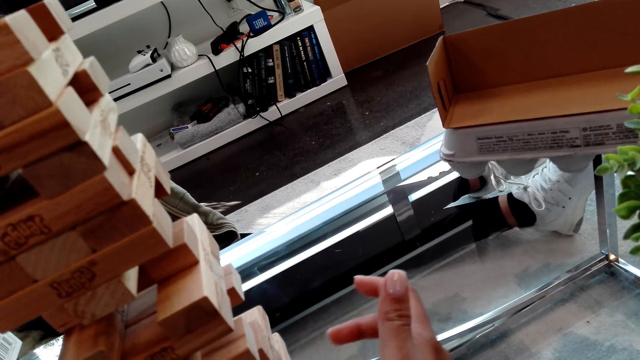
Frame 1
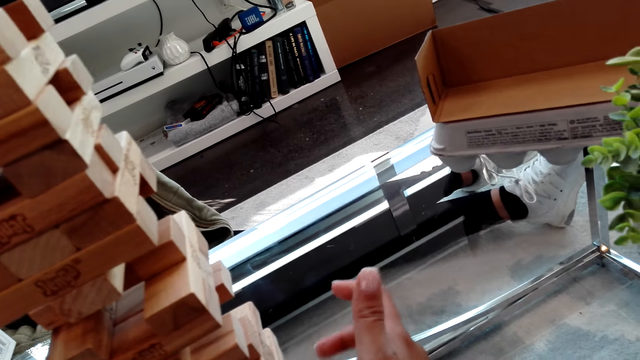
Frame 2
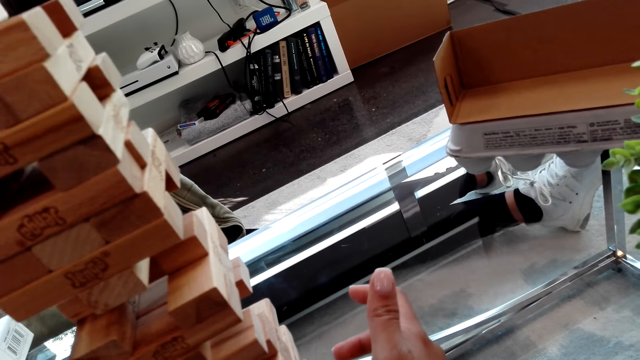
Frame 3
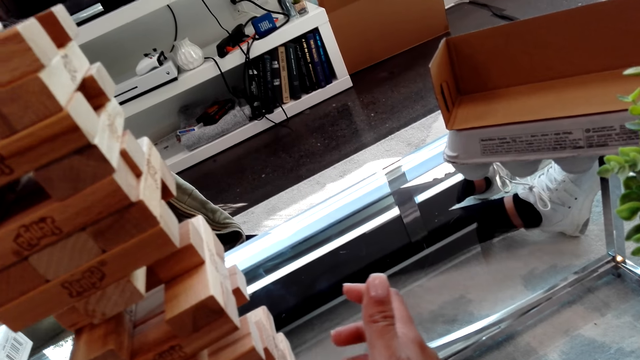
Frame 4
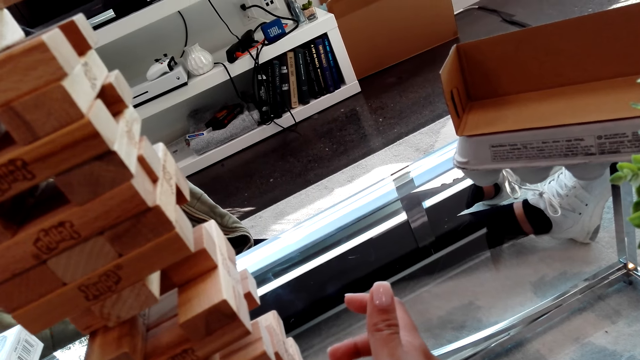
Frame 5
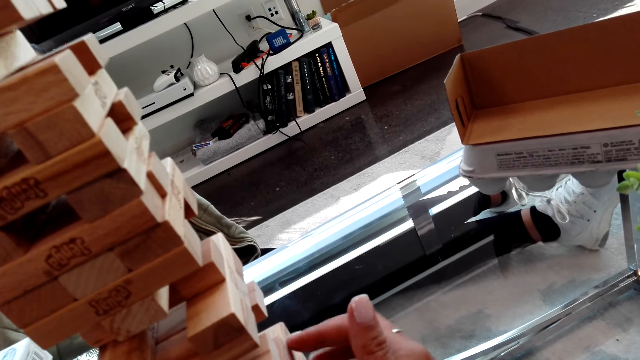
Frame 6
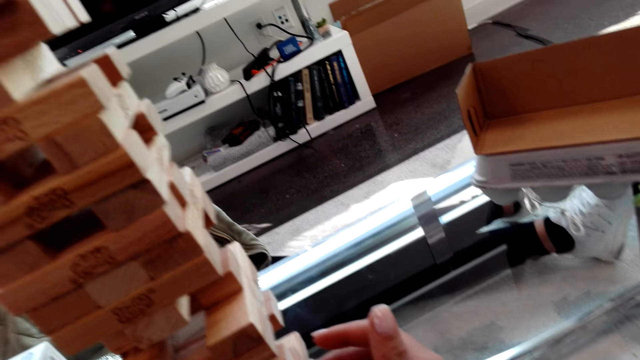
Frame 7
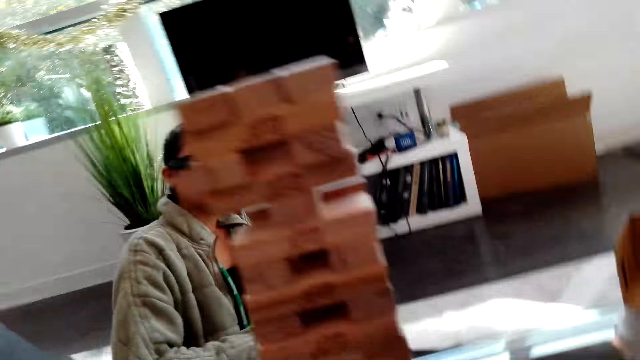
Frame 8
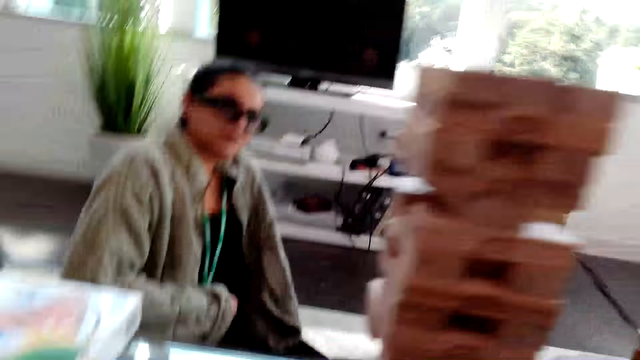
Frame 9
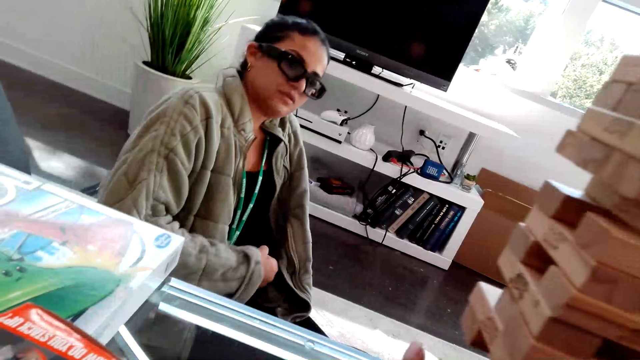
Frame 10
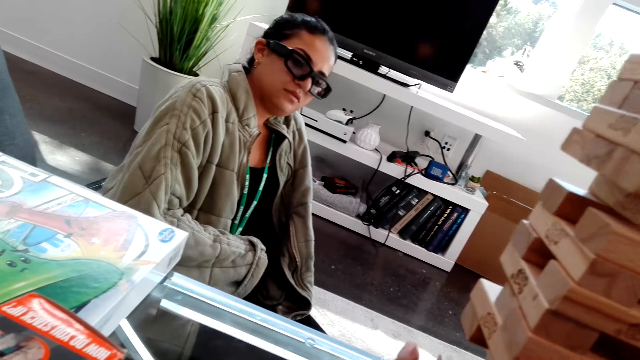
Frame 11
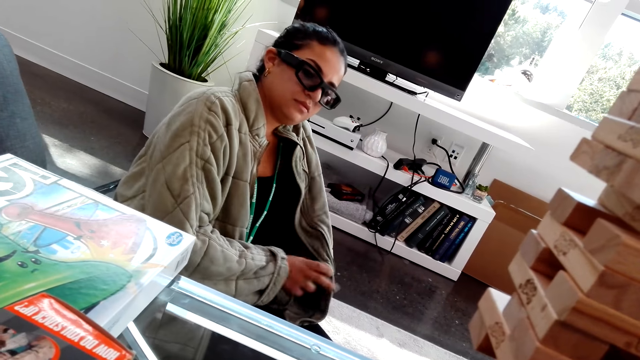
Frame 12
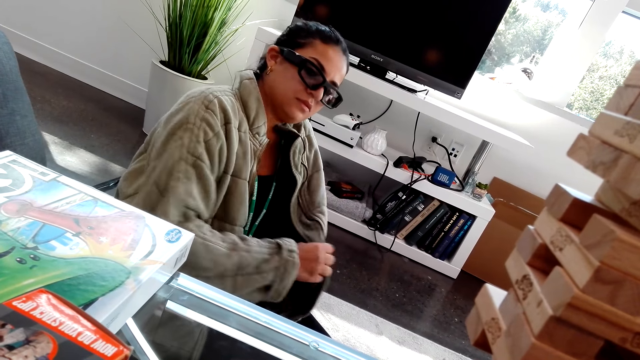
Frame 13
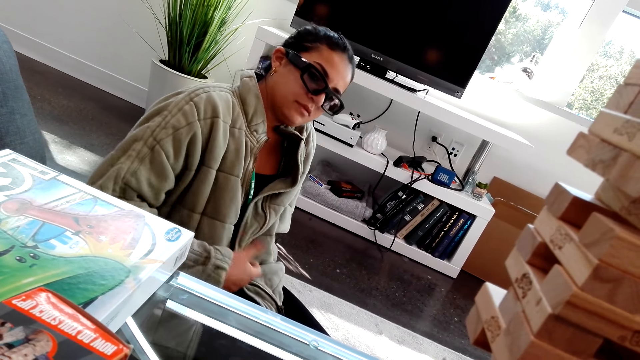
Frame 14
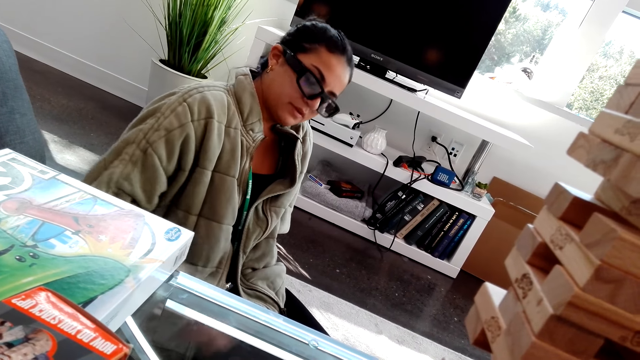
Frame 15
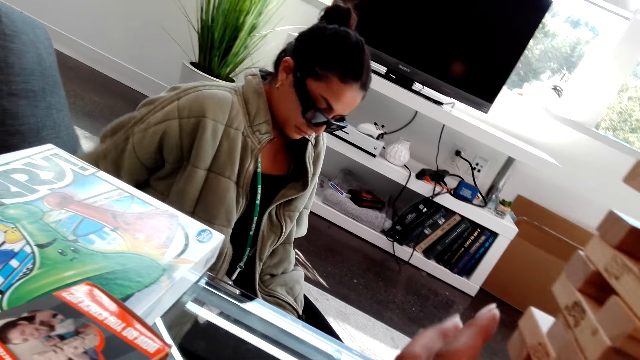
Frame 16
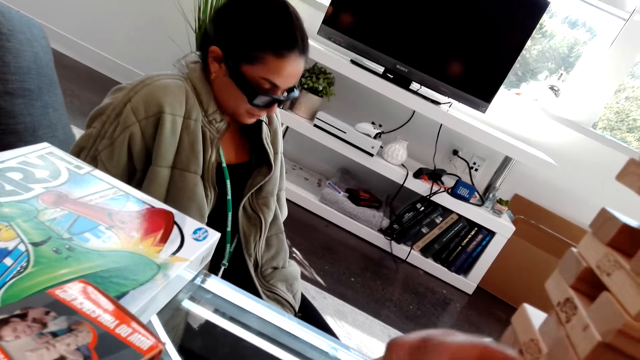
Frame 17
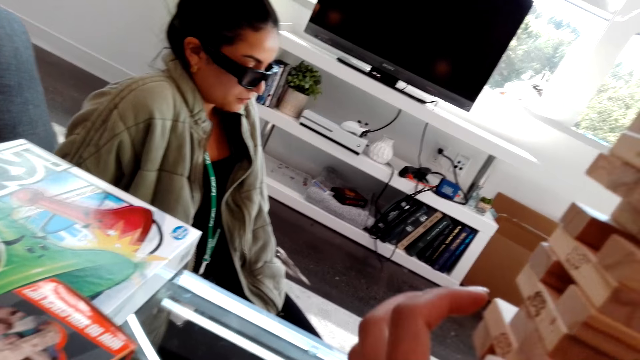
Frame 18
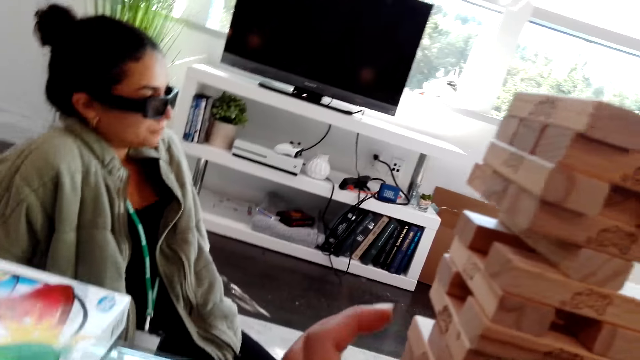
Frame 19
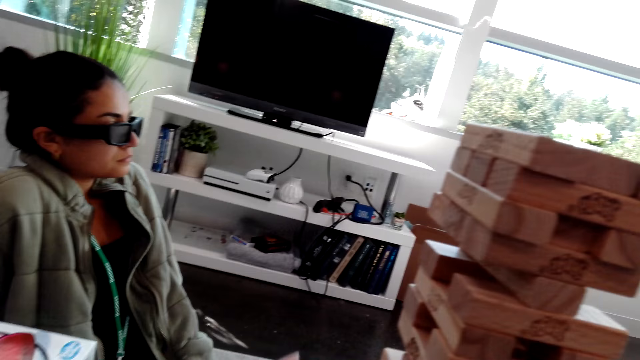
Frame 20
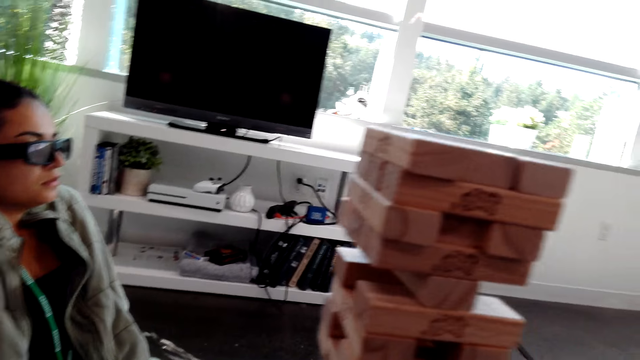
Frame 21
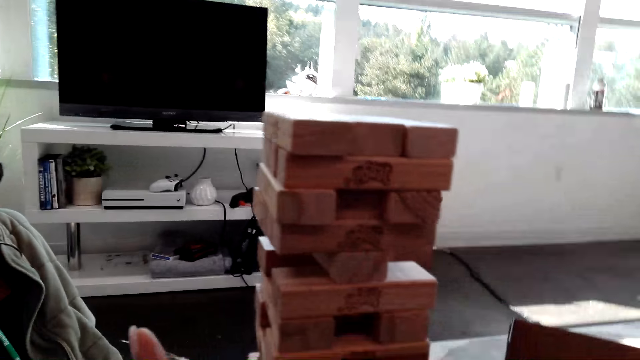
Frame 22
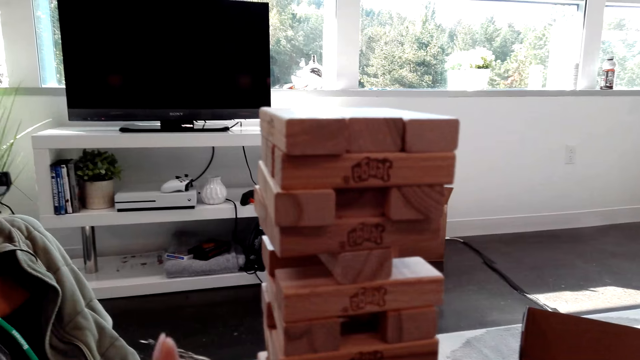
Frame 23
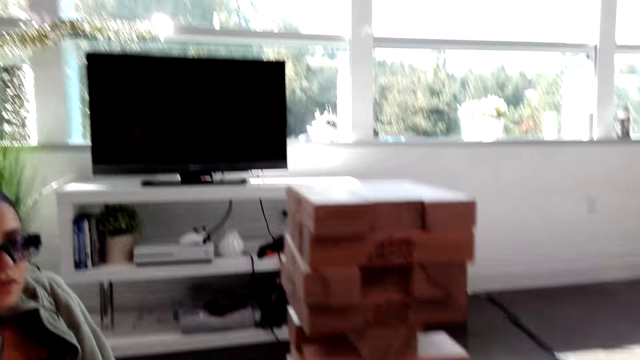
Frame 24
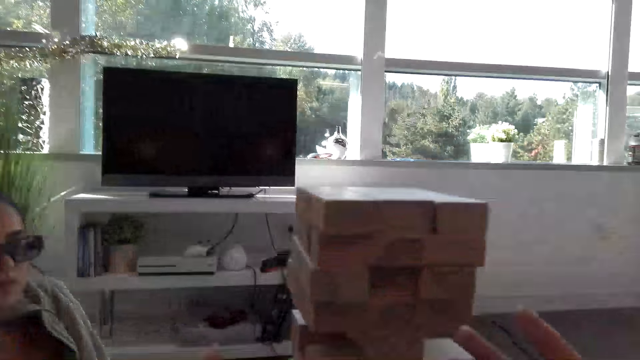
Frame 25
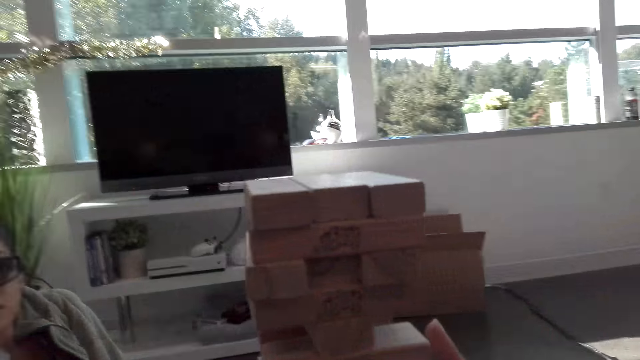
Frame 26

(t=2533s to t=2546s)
The camera wearer does something. She moves her hand. She looks at the lady. She holds the wood block on the tower wood block. She hits the wood with her nail.

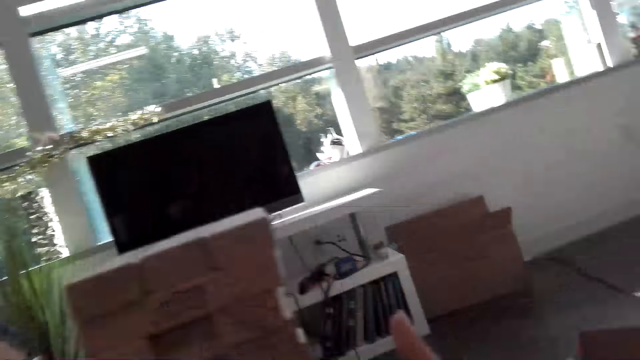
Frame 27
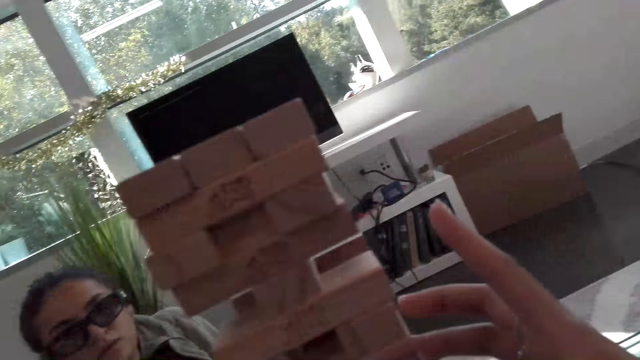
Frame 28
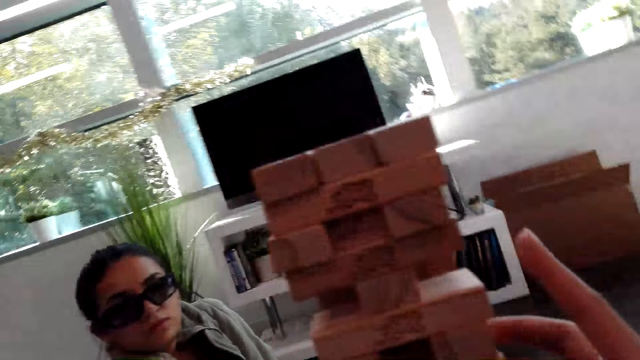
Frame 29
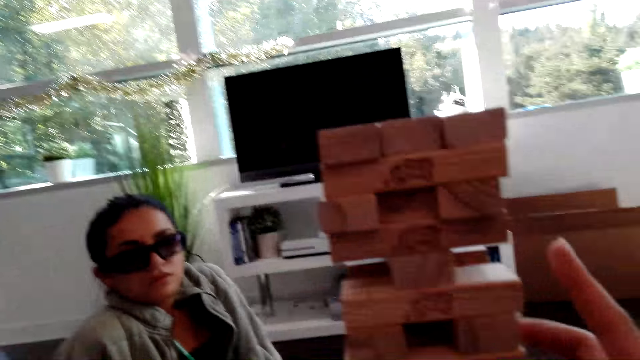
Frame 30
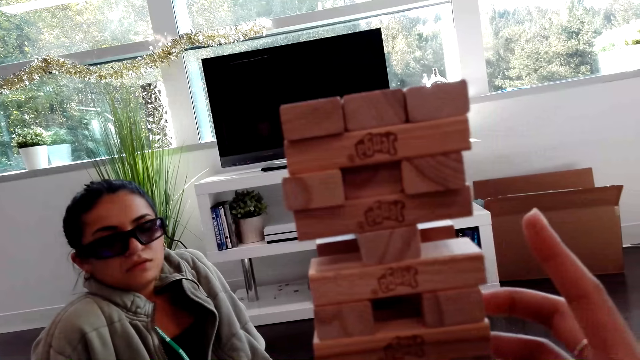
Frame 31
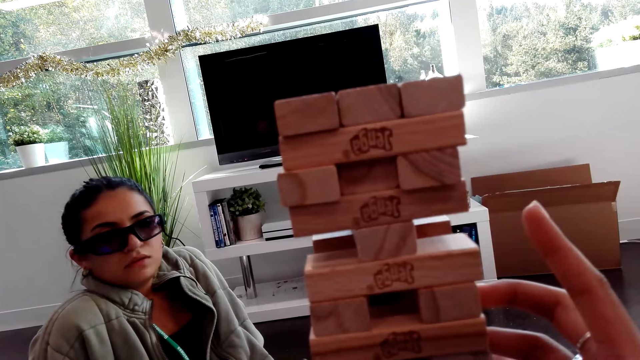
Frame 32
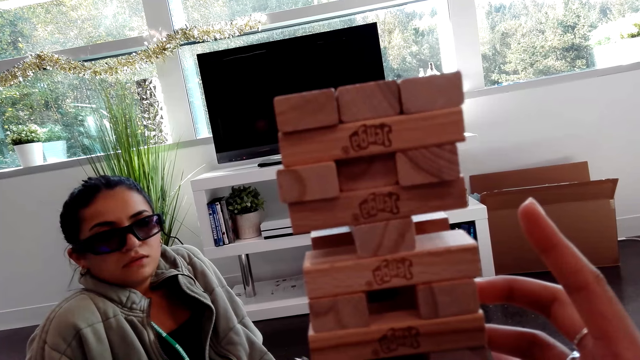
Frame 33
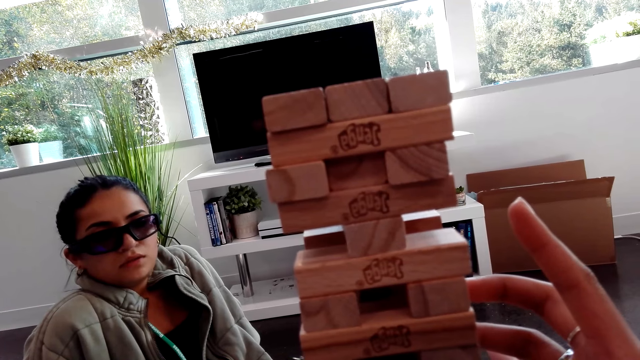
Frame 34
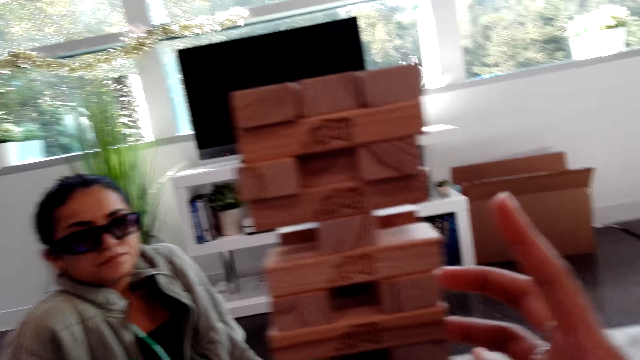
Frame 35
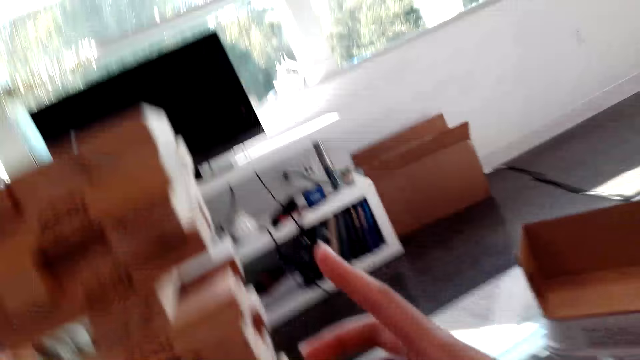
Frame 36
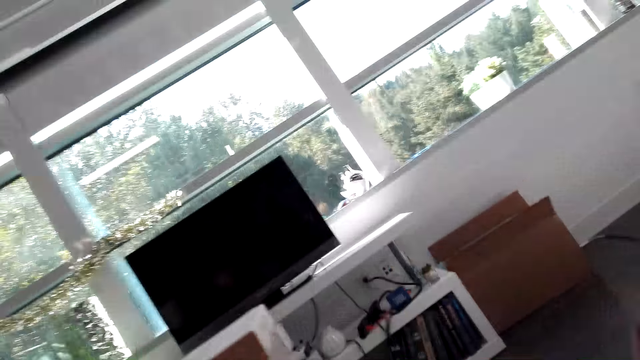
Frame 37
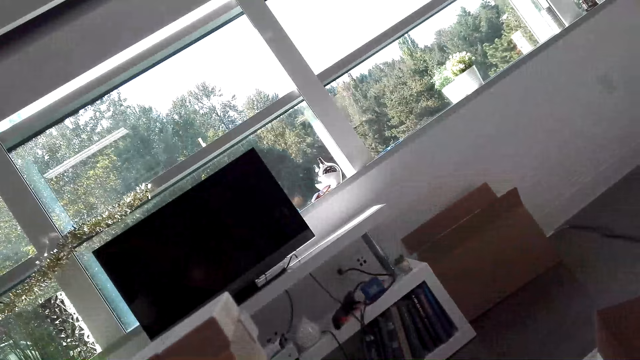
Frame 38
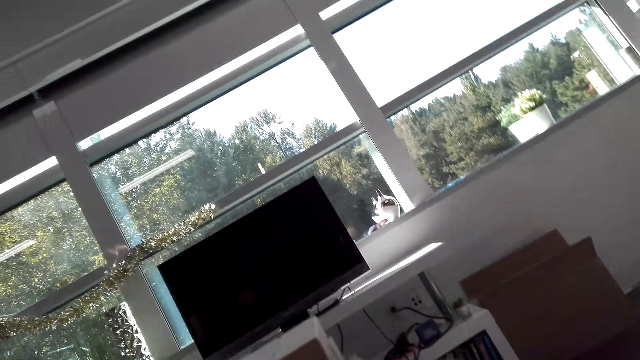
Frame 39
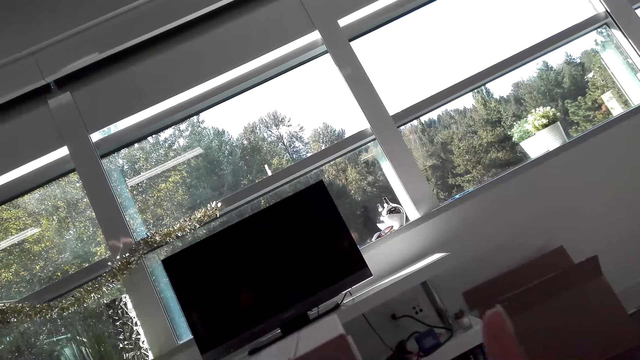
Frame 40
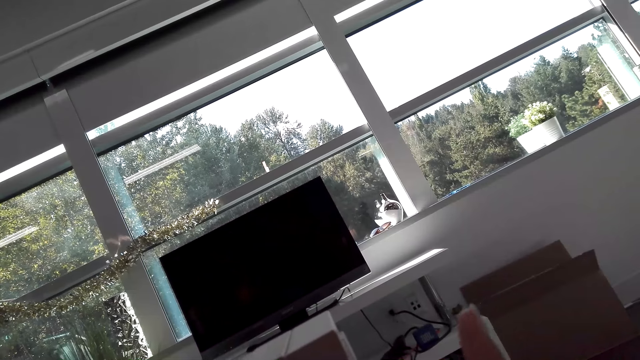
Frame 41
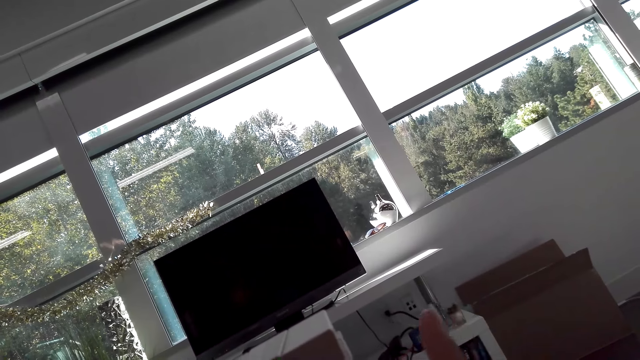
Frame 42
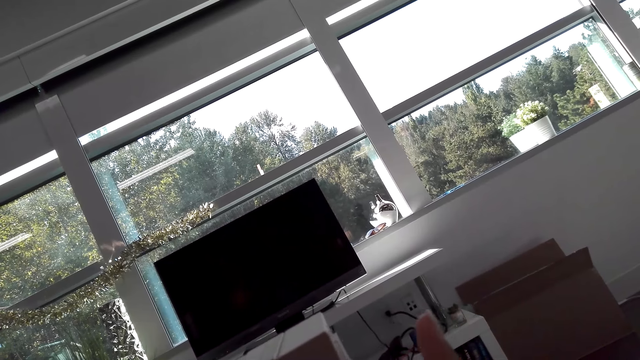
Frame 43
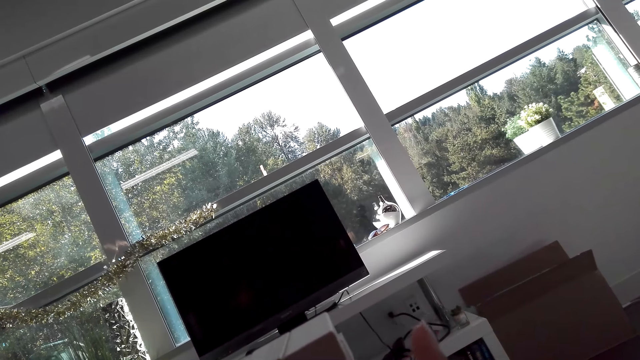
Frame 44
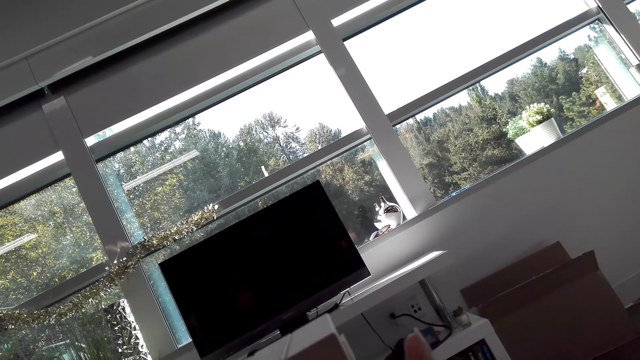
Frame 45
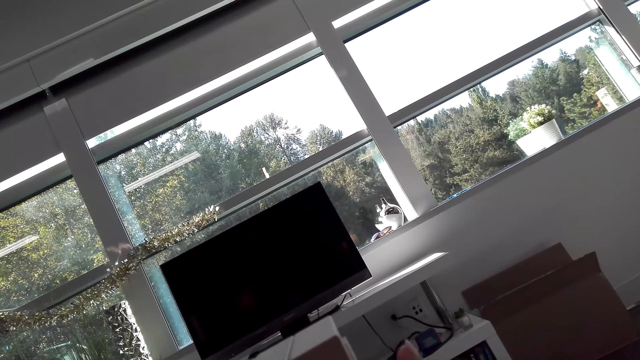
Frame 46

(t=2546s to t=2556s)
The camera wearer looks at the tower wood block.
